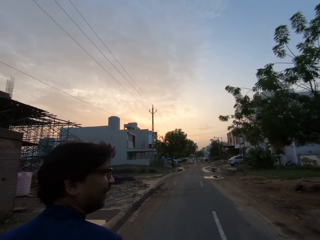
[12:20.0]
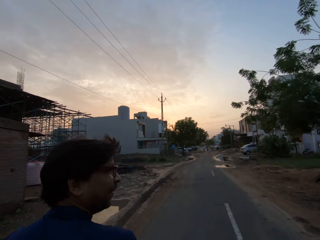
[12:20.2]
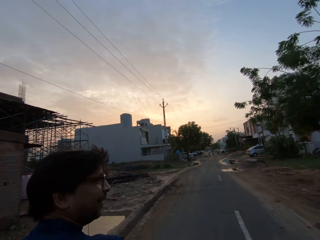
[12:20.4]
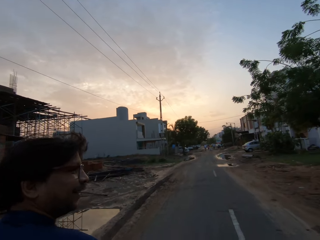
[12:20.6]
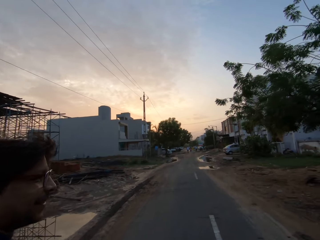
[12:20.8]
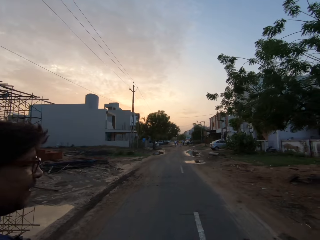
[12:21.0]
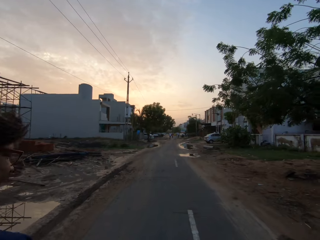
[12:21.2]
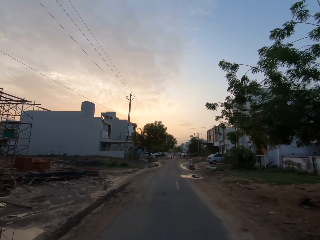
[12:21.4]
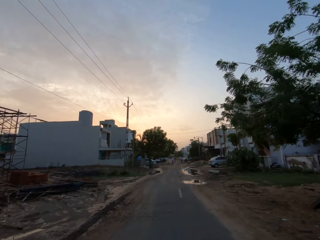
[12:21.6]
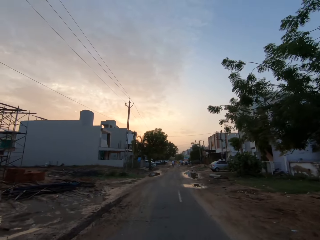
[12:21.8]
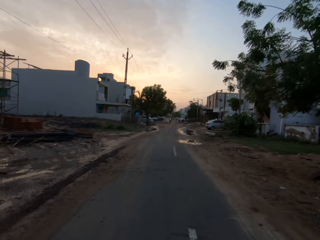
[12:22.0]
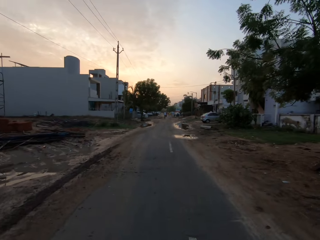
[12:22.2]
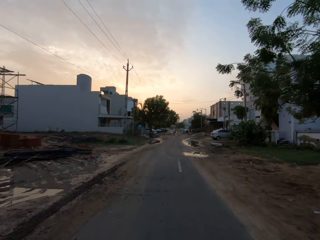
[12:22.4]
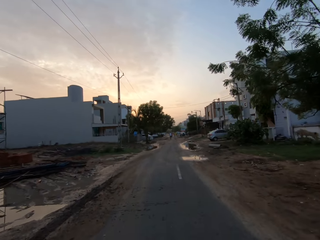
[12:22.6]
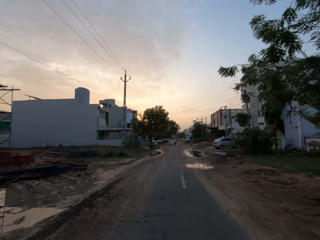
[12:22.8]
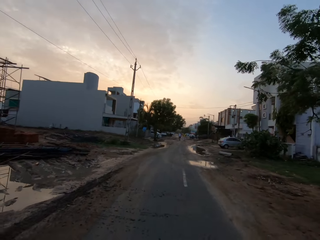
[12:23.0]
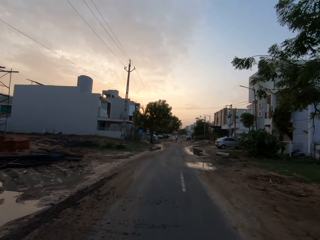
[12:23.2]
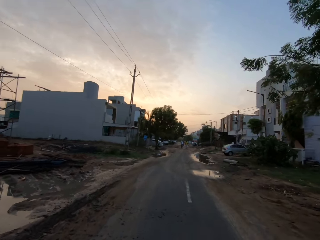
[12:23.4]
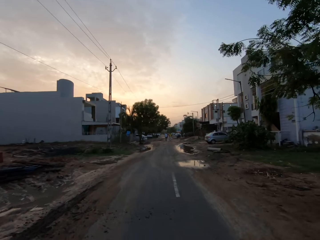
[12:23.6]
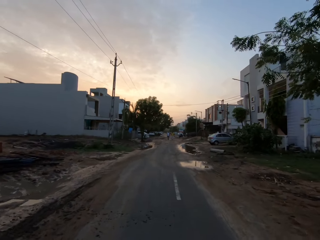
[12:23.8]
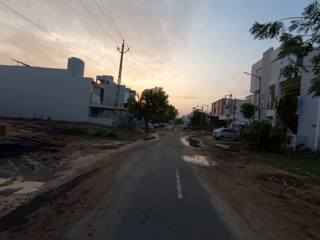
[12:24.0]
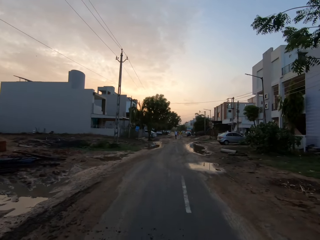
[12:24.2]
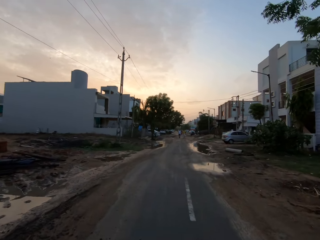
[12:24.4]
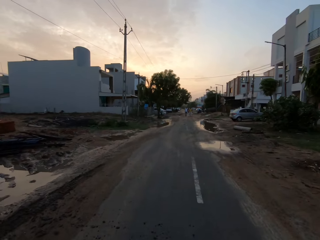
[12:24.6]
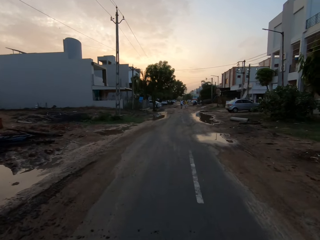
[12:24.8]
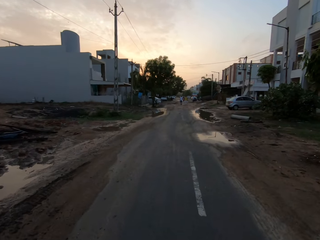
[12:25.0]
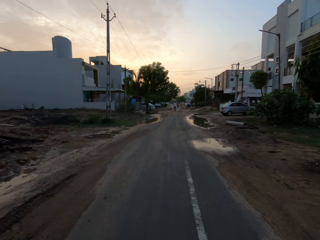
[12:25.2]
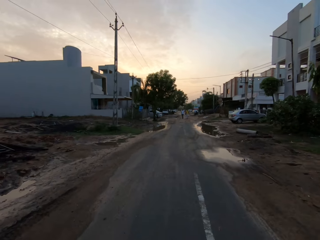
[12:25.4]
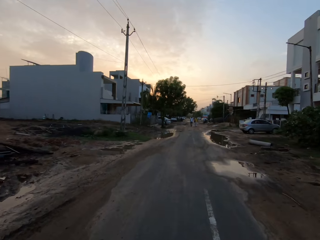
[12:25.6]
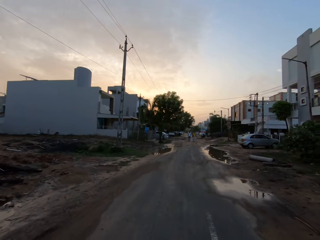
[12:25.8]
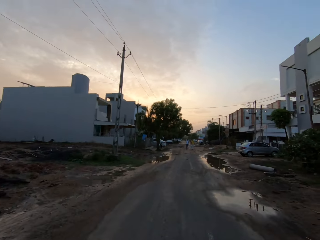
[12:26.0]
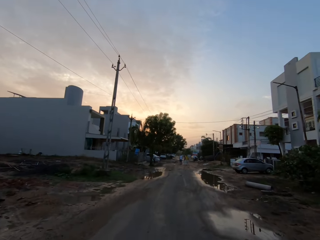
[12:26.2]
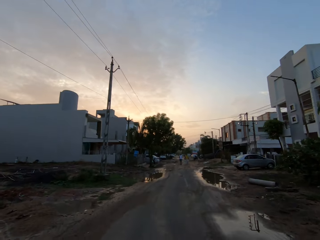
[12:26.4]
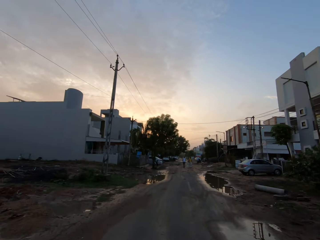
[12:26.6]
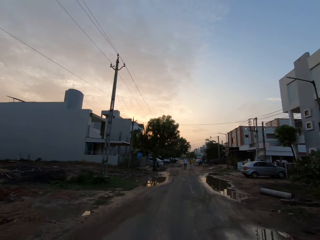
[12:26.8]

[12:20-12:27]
The camera wearer speaks to the man. The man speaks to the camera wearer. The camera wearer speaks to the man. The man speaks to the camera wearer.

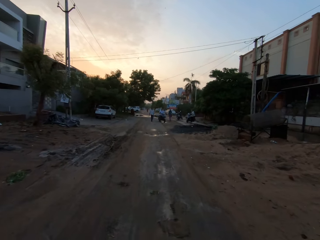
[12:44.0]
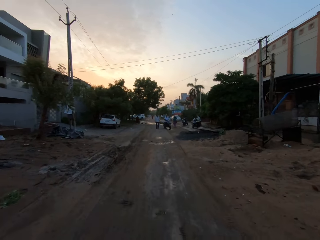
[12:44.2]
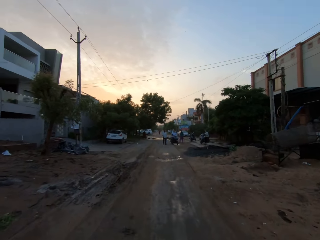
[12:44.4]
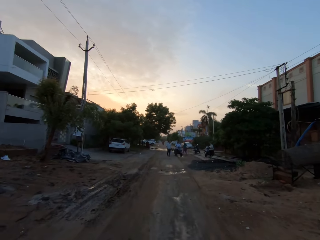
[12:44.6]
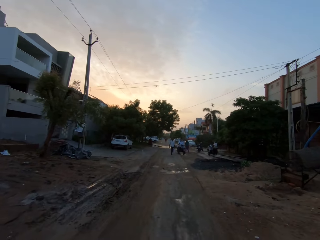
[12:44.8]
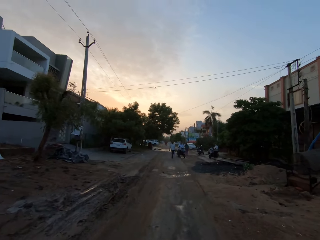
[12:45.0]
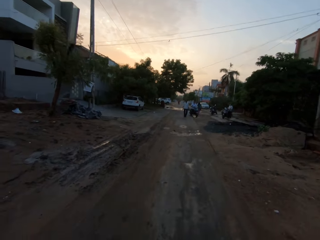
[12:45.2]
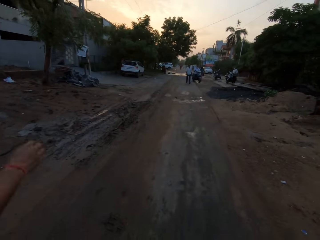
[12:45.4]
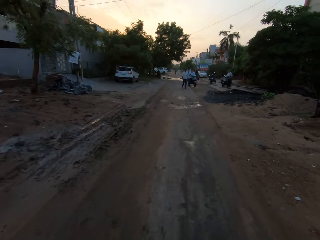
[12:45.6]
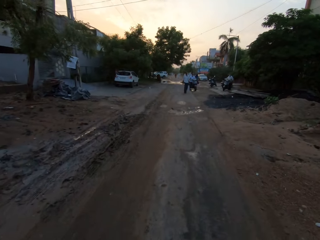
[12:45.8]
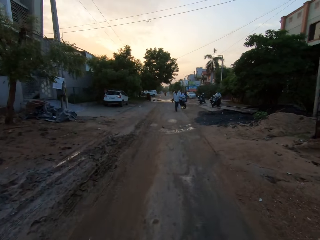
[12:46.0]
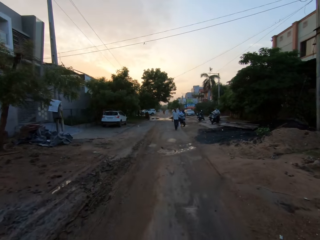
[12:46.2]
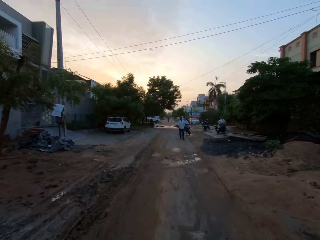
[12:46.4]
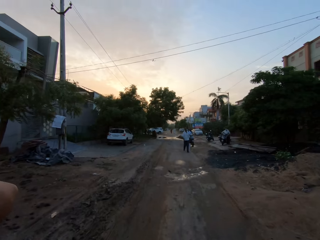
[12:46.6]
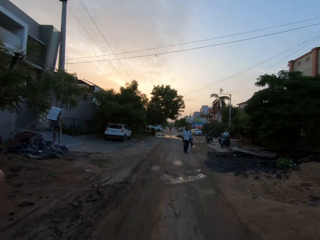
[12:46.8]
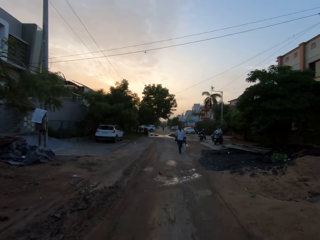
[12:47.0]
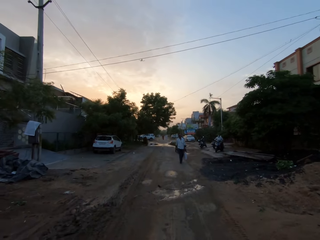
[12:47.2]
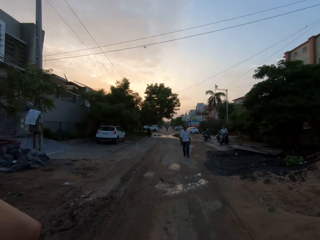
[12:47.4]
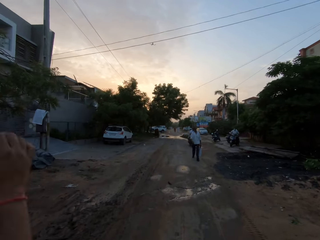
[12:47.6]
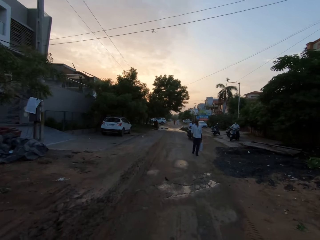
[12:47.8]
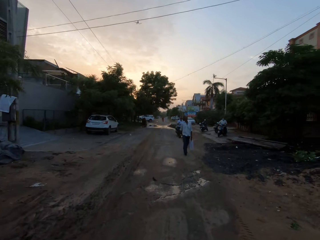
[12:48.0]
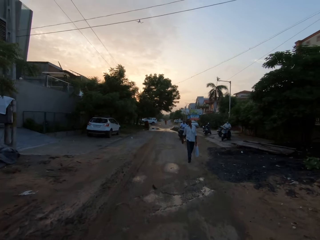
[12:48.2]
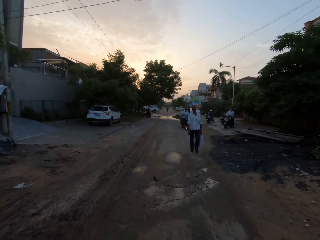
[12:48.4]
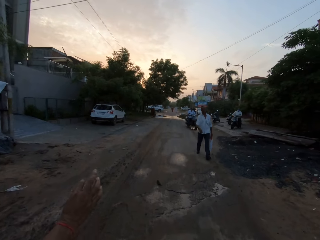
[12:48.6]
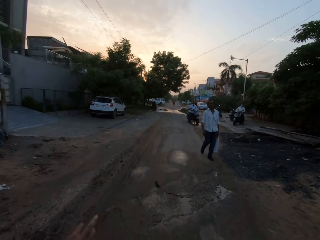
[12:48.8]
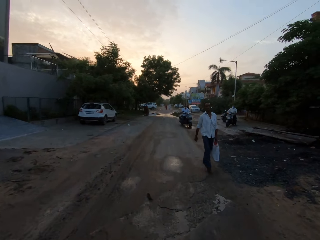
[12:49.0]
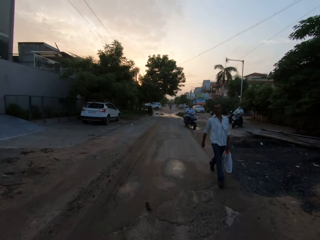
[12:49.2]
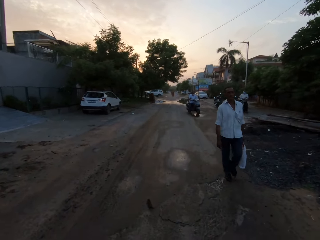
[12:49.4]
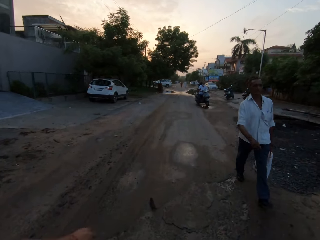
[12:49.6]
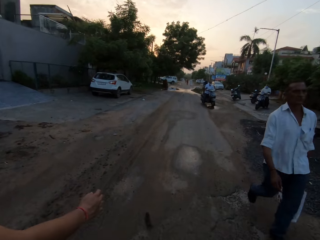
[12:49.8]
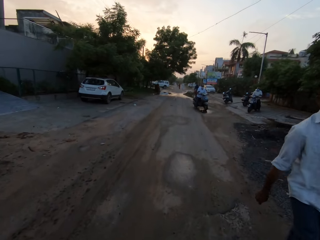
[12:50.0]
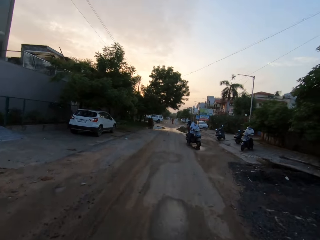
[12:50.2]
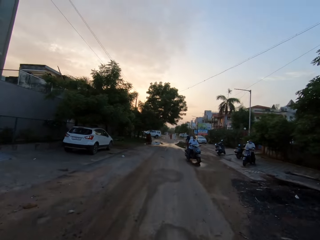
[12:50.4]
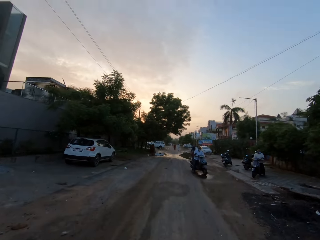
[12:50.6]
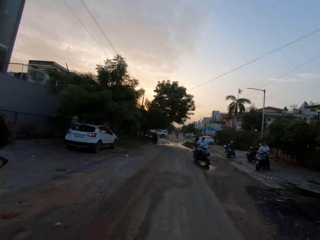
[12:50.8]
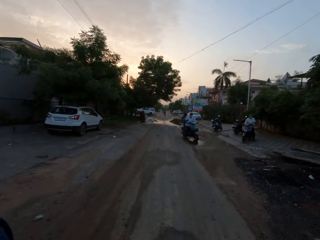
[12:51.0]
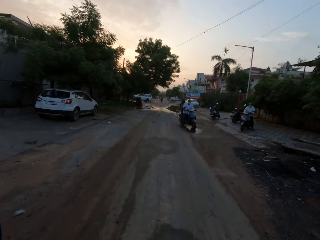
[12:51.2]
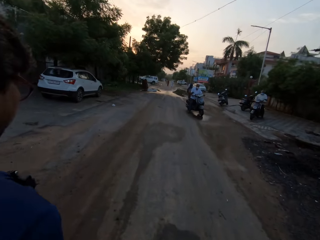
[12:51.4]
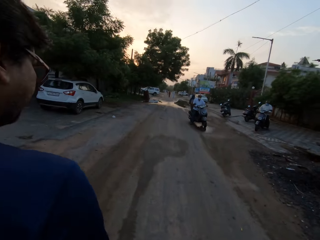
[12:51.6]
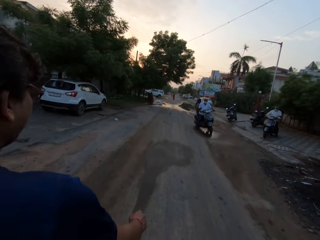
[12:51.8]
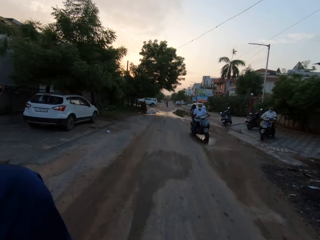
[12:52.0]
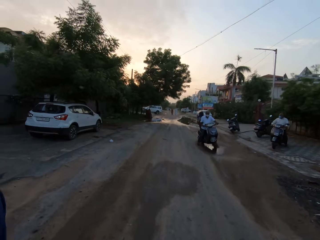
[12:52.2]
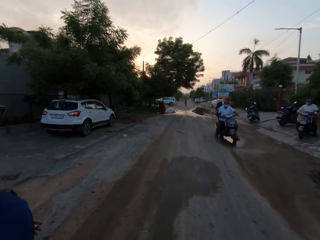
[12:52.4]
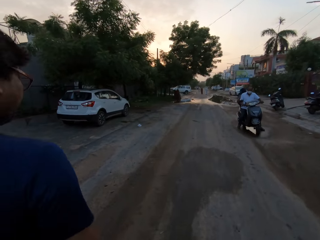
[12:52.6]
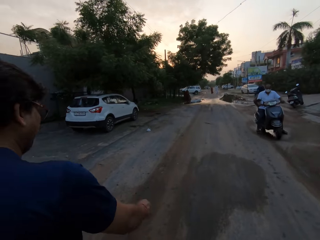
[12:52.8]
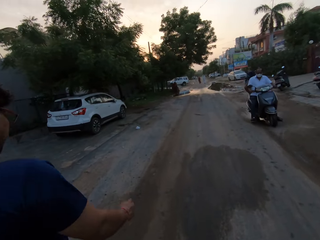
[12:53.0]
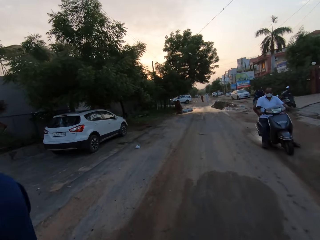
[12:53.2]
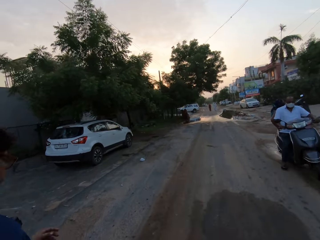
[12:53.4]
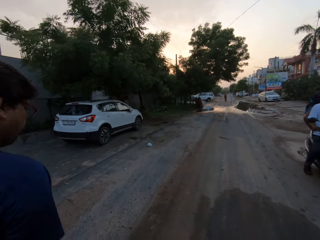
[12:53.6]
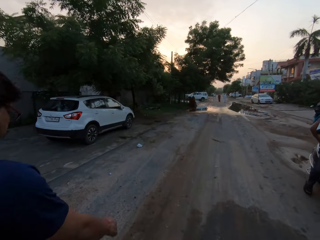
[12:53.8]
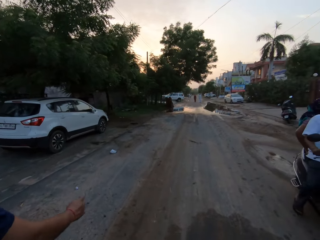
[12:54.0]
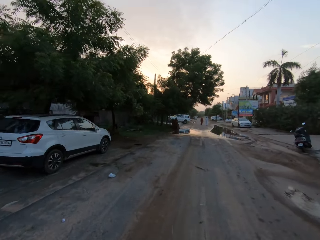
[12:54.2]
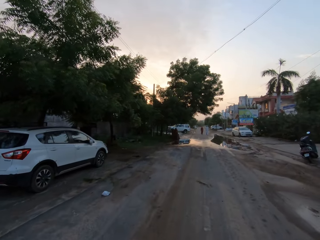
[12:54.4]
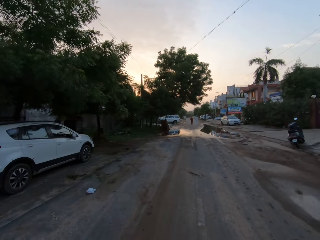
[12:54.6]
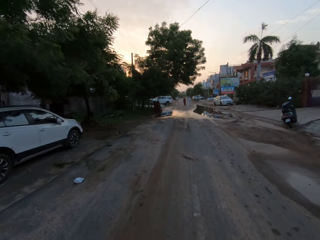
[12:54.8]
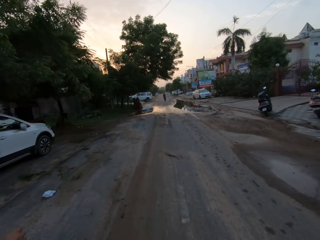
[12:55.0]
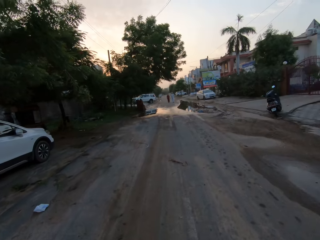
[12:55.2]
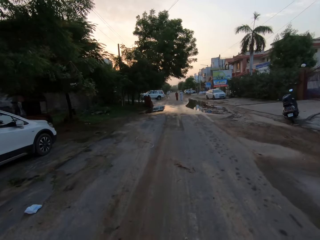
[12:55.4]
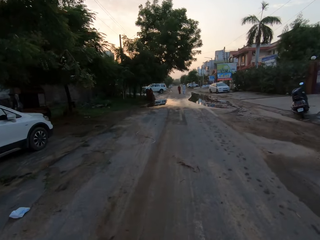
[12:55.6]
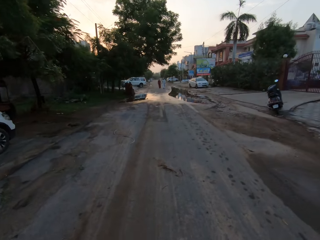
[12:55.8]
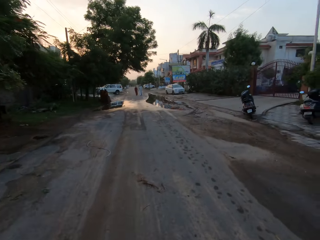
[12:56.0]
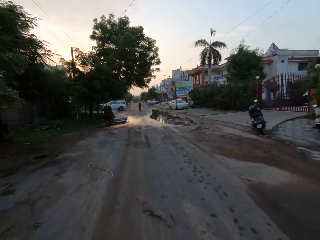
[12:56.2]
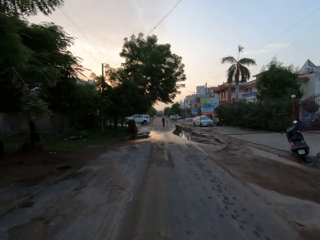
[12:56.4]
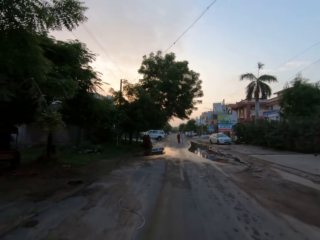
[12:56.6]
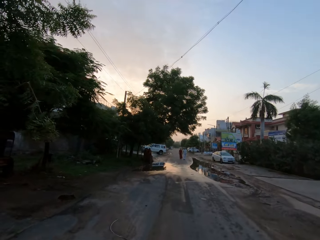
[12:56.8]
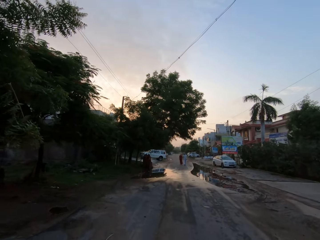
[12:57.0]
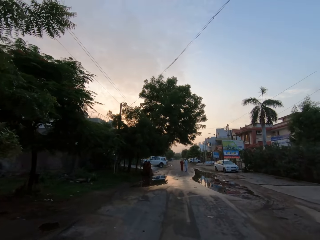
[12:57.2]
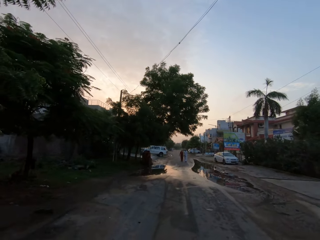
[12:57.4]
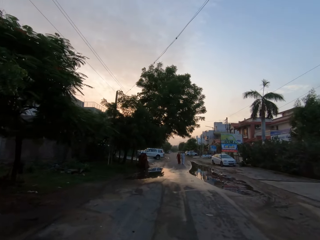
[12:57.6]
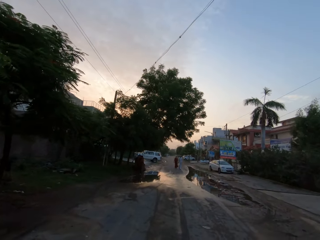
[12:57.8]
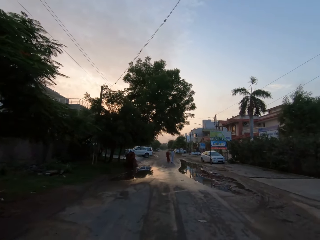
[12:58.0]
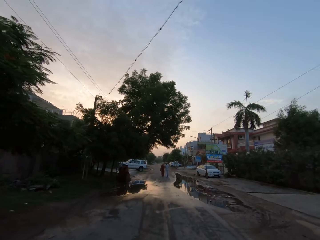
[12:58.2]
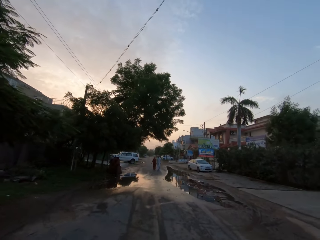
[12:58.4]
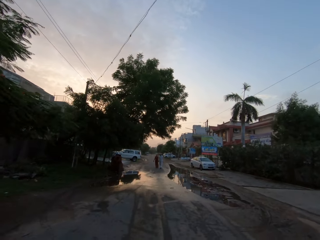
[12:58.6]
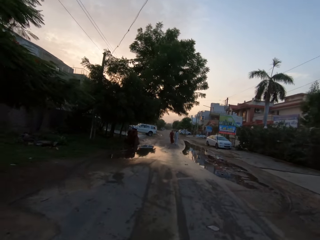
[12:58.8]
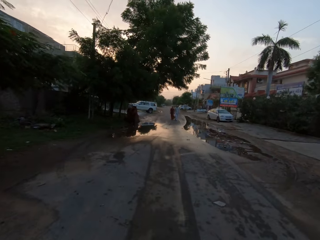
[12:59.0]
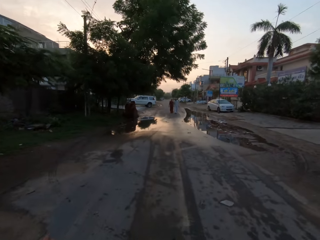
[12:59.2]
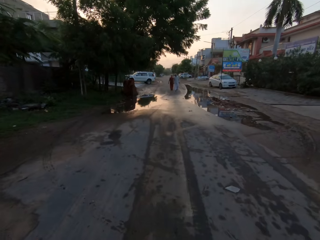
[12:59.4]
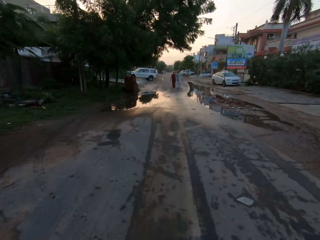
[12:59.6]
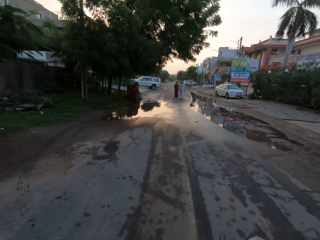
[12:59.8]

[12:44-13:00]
The man speaks to the camera wearer. The man removes his right hand from his face. The camera wearer speaks to the man. Another man walks with a hand bag on his left hand. The first man speaks to the camera wearer. The camera wearer walks past a man on the road. They speak to the first man. The first man speaks to the camera wearer. The camera wearer speaks to the first man. Another man rides a motorbike. A motorcycle rides past the camera wearer on the road. The camera wearer walks past a white car by the road side. They interact with the first man. They speak to the first man.
